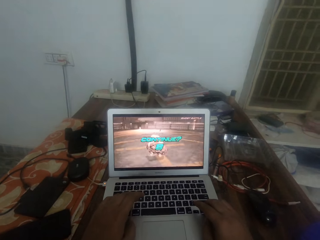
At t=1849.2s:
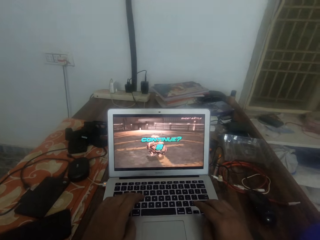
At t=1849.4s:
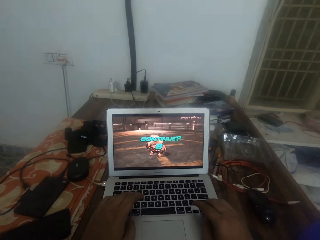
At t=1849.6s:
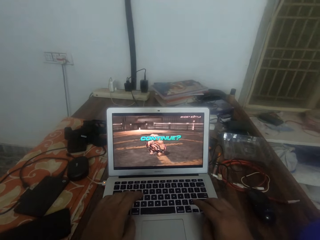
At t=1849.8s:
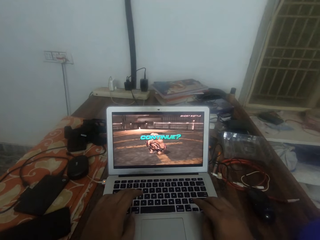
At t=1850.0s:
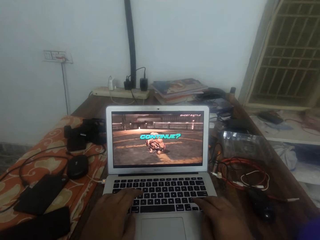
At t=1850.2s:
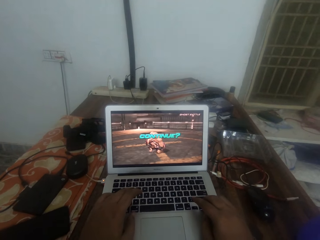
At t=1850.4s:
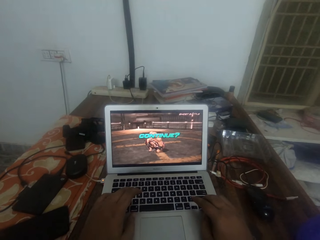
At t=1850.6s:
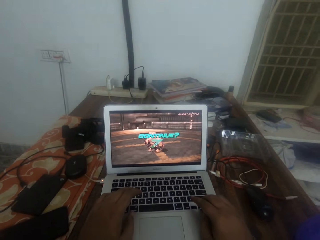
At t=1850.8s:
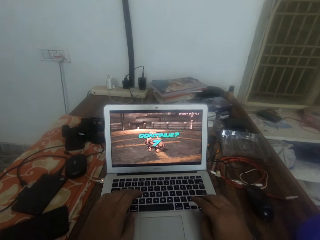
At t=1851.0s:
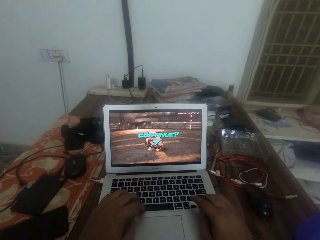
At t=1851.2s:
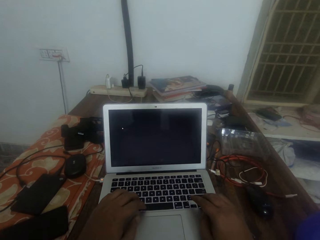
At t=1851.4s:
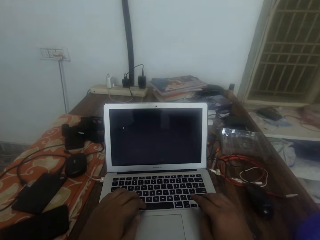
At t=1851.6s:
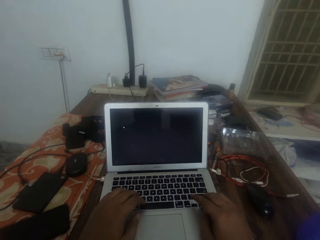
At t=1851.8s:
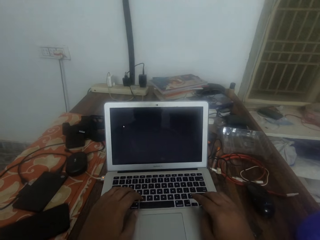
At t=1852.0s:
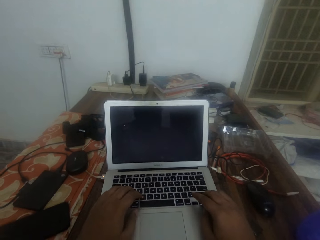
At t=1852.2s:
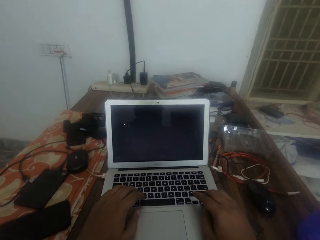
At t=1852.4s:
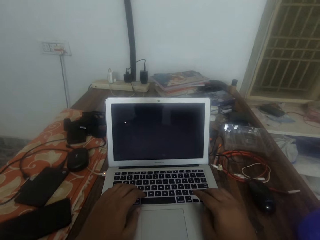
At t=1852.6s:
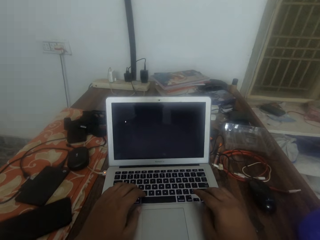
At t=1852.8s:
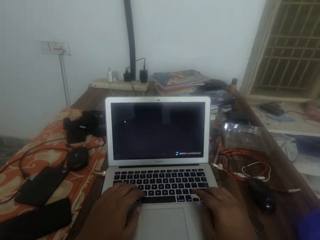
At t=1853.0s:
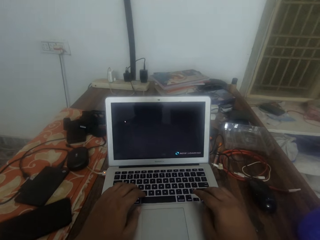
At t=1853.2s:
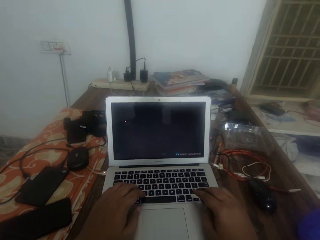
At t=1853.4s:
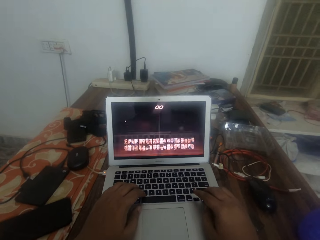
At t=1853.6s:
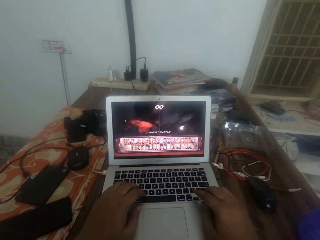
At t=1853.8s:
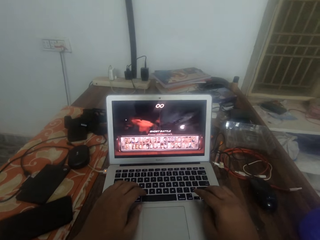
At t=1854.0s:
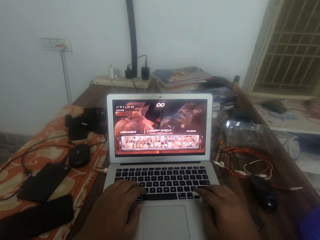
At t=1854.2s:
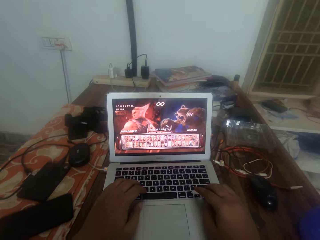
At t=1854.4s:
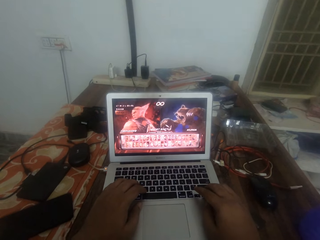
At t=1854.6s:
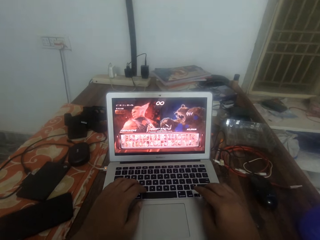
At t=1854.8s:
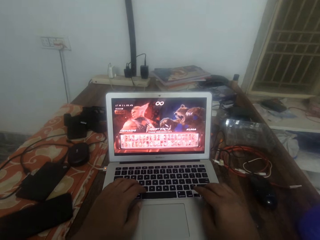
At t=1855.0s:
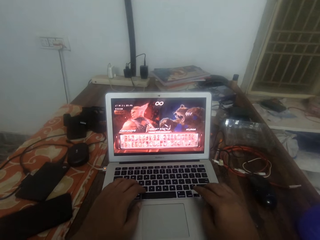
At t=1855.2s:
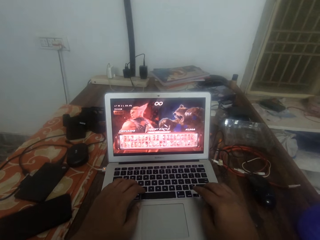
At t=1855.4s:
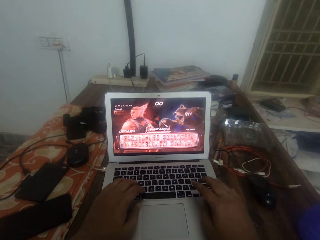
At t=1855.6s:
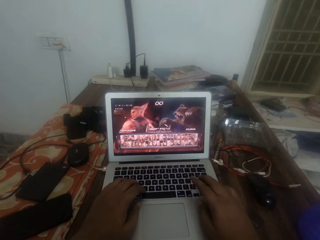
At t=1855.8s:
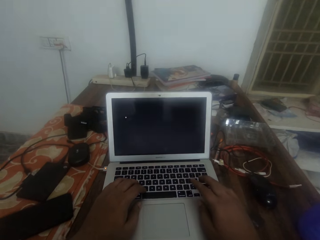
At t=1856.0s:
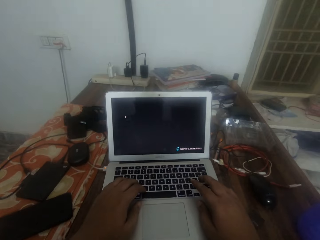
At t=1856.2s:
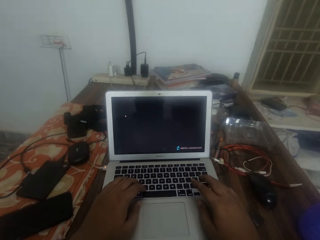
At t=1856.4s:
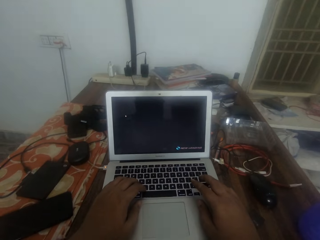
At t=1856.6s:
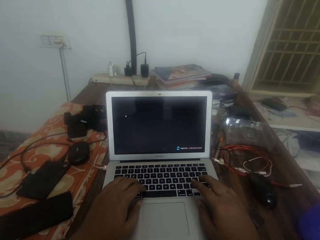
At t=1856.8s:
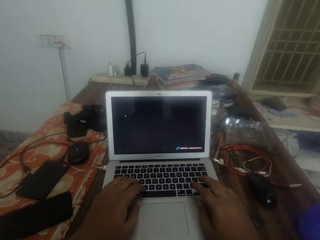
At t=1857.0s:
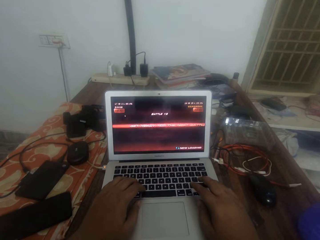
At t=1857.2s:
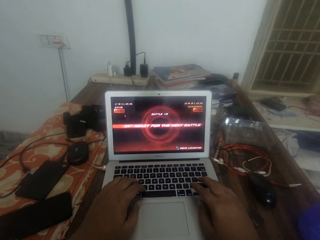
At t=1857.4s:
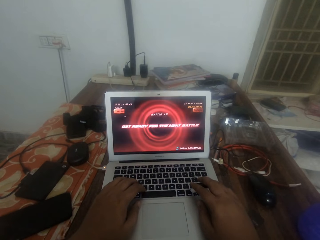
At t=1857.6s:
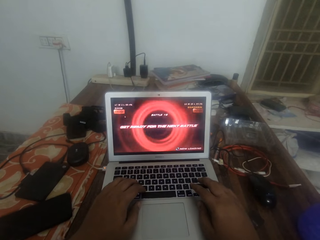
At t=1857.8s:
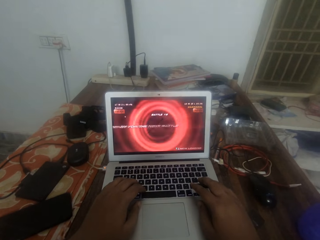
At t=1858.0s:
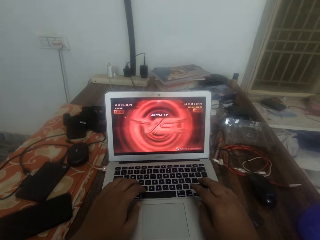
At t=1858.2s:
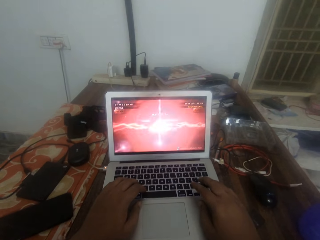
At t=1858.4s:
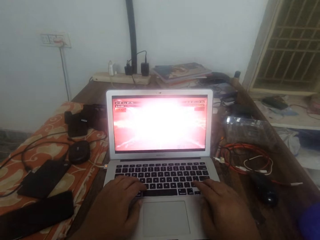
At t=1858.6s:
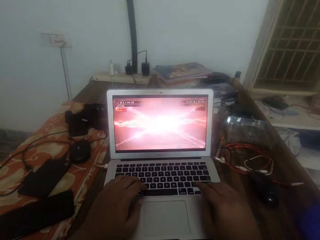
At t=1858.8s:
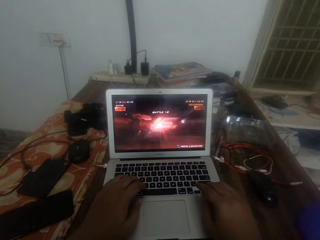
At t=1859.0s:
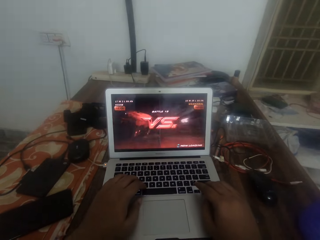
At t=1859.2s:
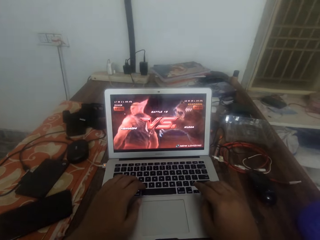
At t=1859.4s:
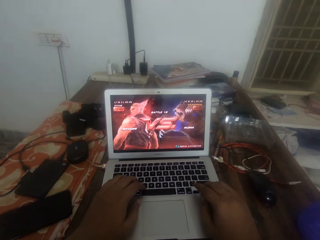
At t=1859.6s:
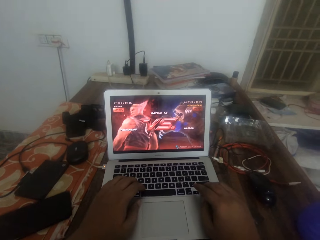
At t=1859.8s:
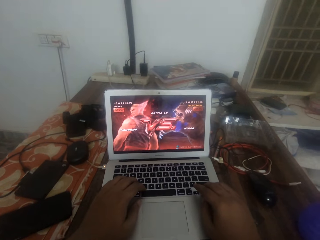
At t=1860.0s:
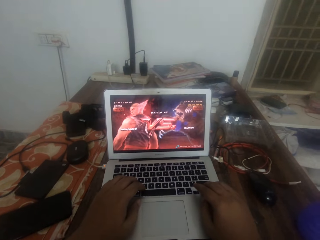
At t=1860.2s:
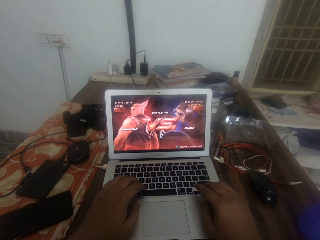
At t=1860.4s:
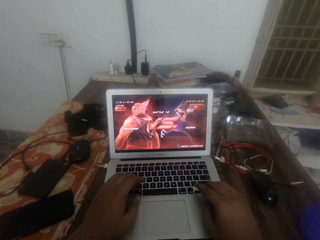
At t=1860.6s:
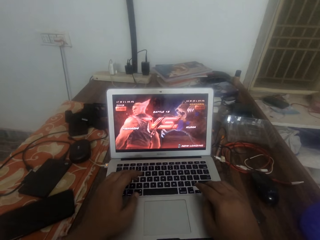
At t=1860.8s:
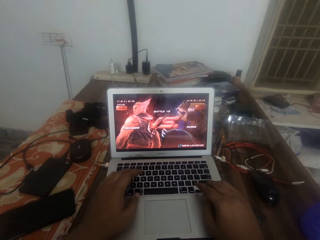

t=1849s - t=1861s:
The camera wearer taps on the keyboard. They select a battle star in the video game.

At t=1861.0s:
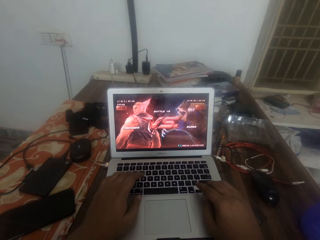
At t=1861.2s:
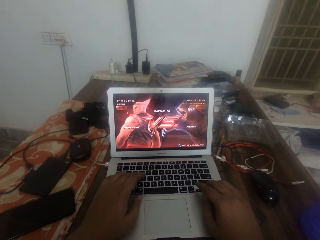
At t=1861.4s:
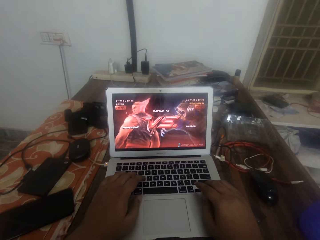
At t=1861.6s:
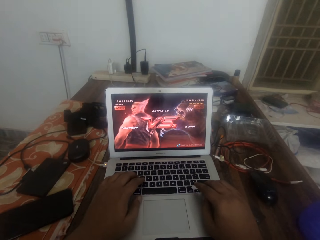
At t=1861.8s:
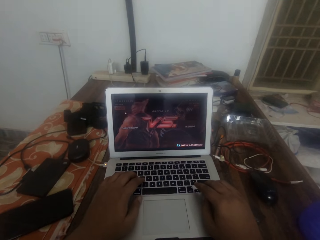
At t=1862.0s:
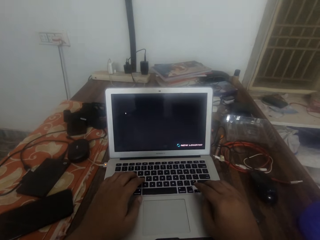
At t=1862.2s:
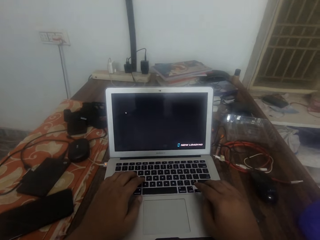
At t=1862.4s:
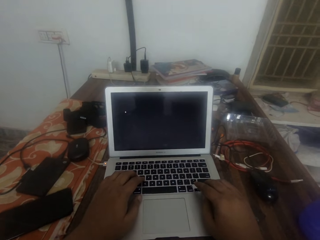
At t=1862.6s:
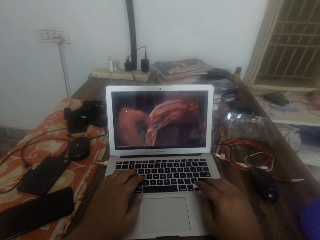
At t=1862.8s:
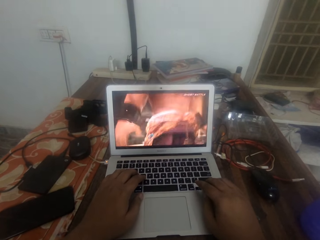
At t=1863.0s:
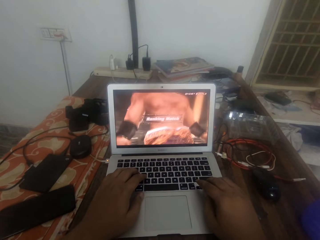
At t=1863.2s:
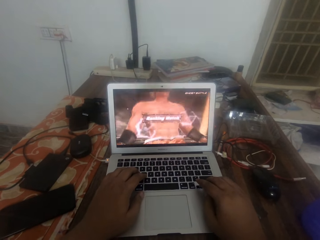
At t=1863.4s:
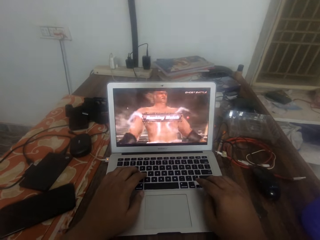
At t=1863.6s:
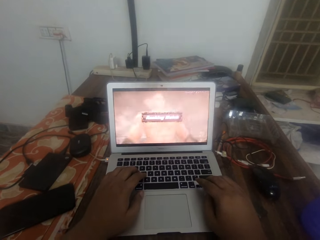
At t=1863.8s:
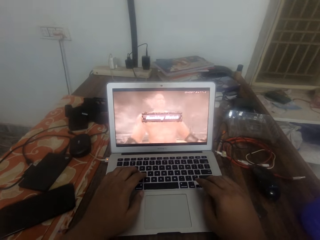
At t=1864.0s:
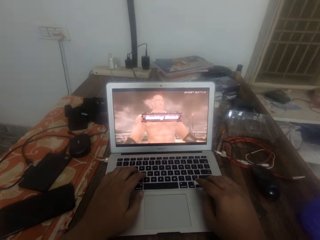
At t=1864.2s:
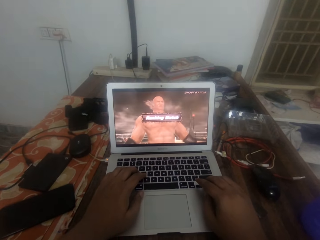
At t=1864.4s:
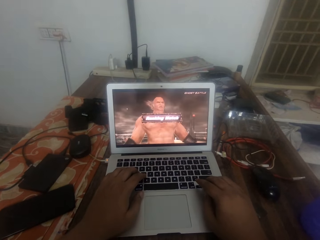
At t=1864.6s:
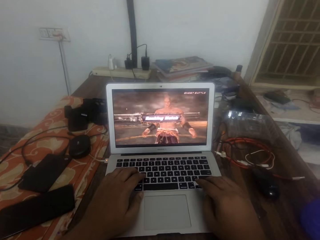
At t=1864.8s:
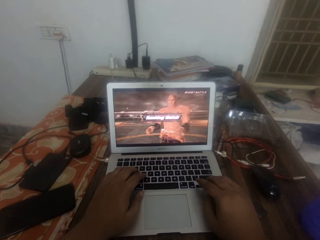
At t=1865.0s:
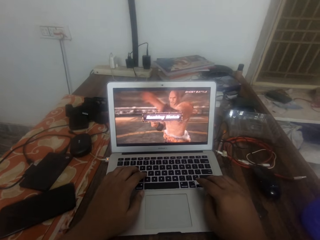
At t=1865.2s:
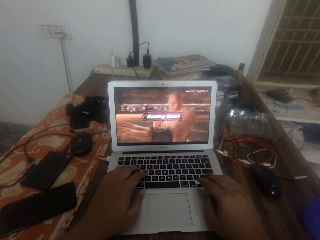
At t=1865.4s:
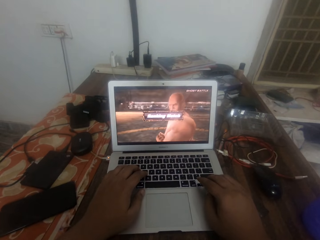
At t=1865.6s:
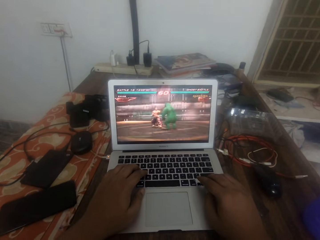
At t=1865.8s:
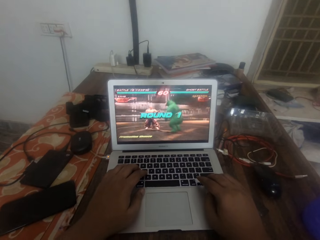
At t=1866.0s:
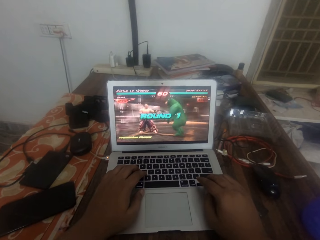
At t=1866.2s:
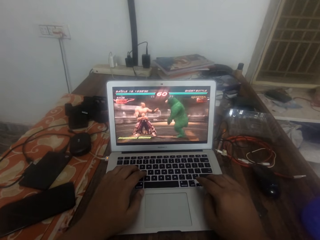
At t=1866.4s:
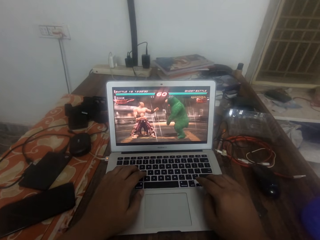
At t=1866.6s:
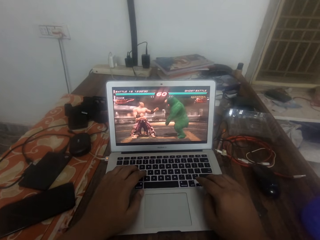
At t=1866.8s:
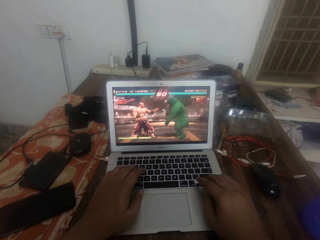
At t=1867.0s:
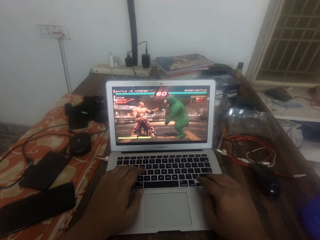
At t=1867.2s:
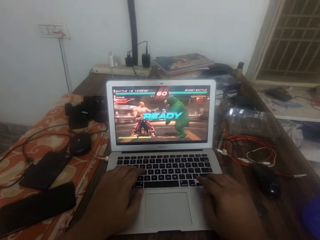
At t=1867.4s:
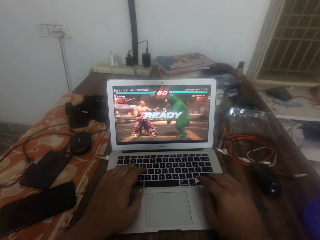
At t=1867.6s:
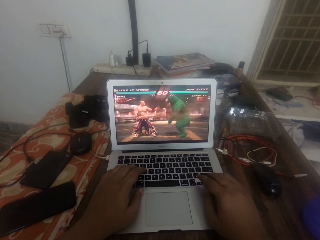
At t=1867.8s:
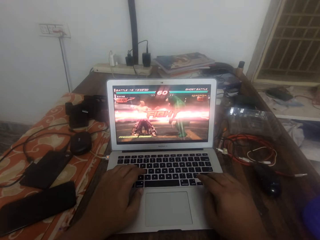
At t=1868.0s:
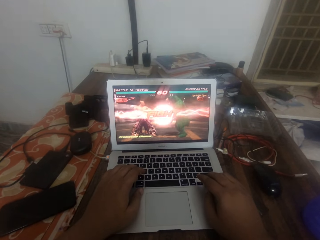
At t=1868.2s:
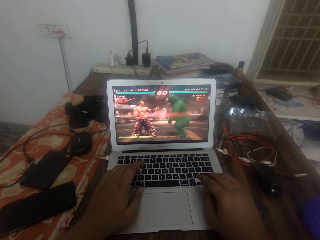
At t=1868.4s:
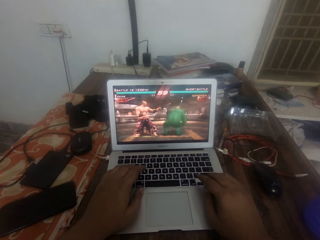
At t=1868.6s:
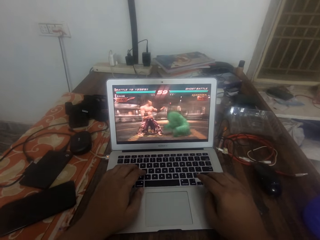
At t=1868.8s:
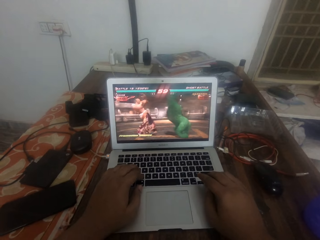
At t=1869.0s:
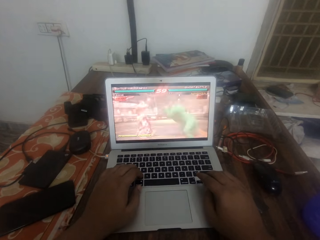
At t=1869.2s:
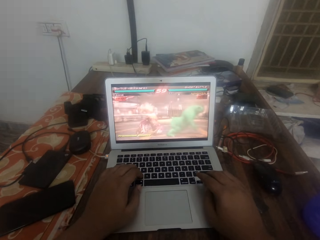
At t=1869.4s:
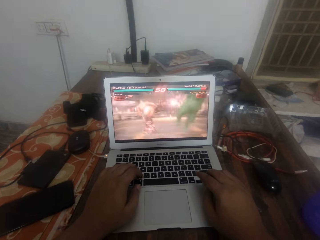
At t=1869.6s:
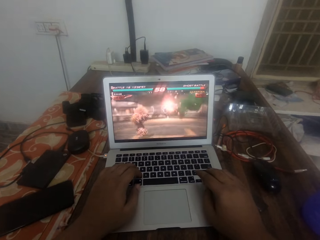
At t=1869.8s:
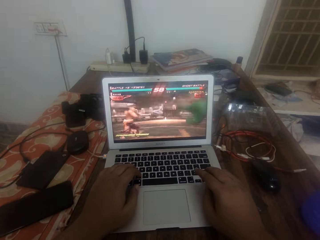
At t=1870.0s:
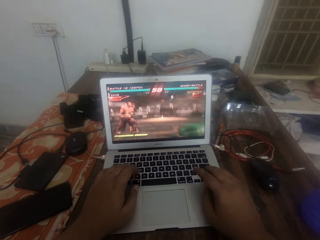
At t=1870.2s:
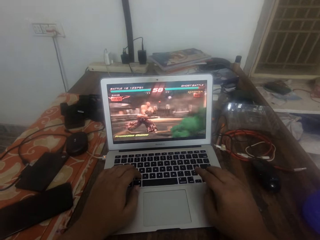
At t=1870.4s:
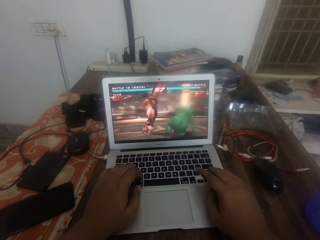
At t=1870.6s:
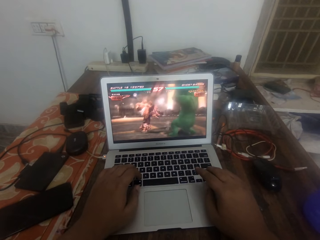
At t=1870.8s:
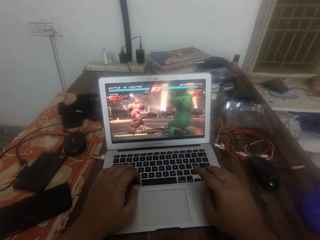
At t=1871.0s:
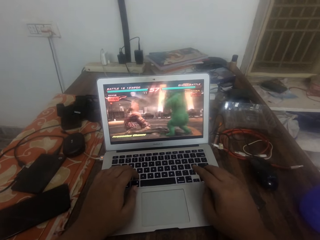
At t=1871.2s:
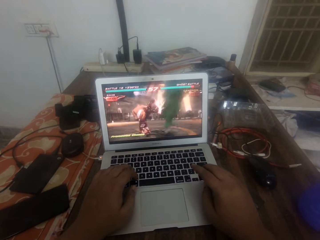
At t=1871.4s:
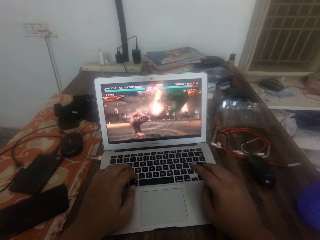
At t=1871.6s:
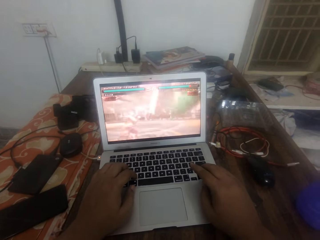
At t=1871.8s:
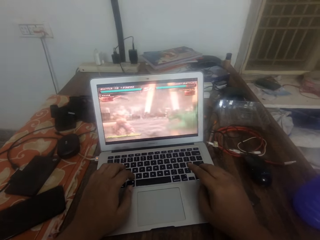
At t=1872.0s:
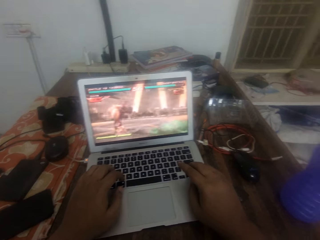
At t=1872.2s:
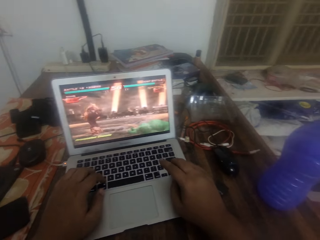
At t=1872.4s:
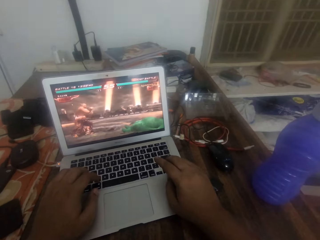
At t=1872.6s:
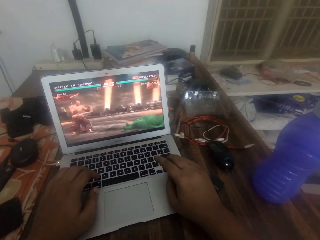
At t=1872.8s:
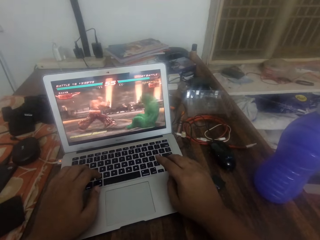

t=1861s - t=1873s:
The camera wearer plays the video game on a laptop.
